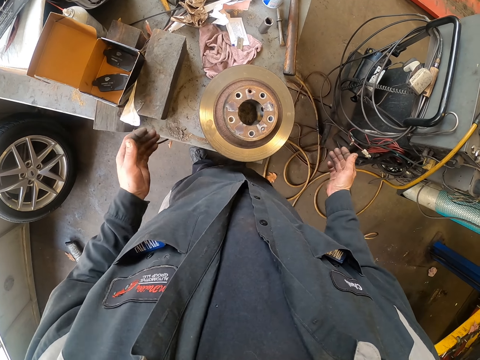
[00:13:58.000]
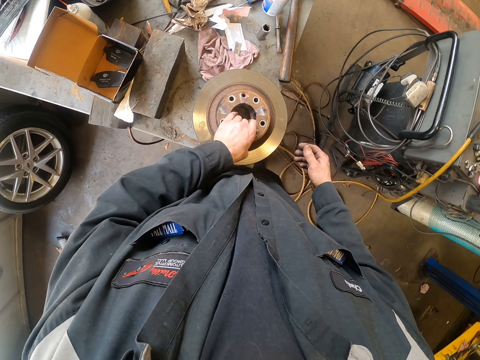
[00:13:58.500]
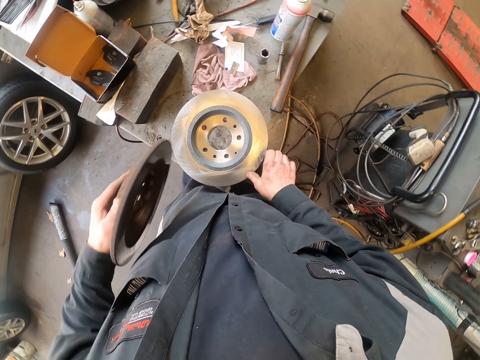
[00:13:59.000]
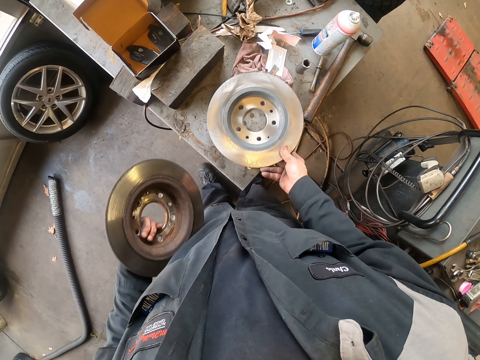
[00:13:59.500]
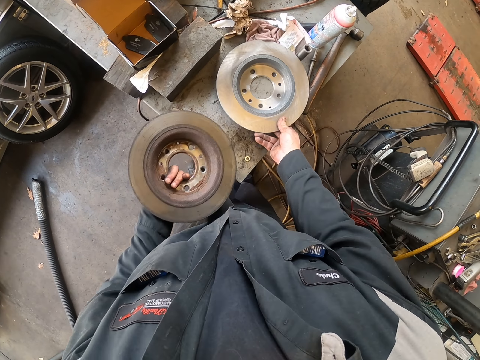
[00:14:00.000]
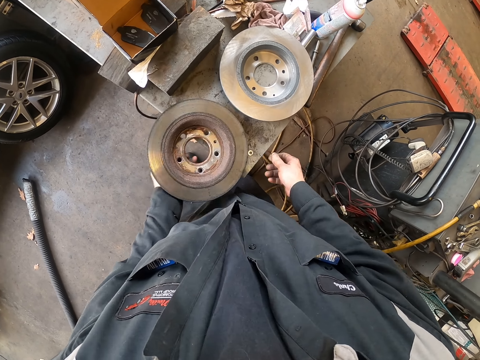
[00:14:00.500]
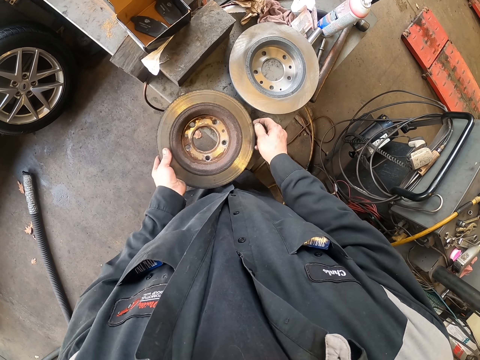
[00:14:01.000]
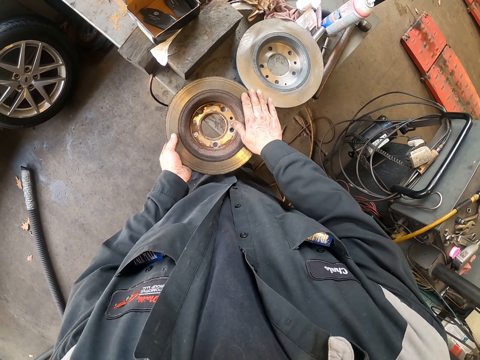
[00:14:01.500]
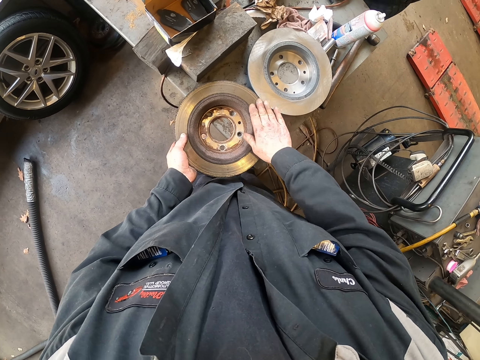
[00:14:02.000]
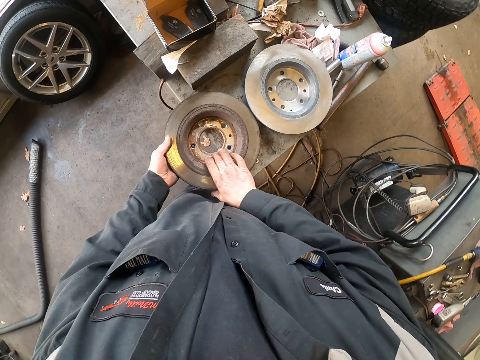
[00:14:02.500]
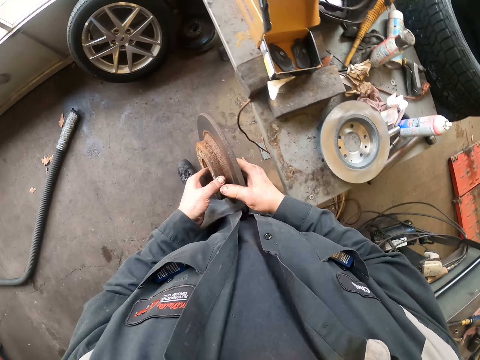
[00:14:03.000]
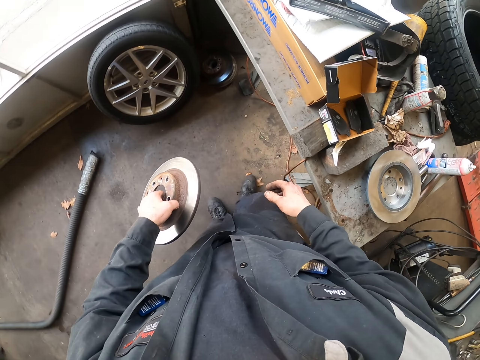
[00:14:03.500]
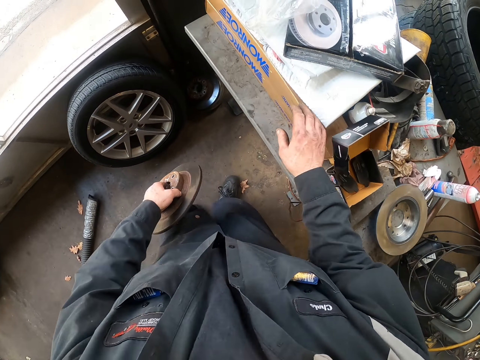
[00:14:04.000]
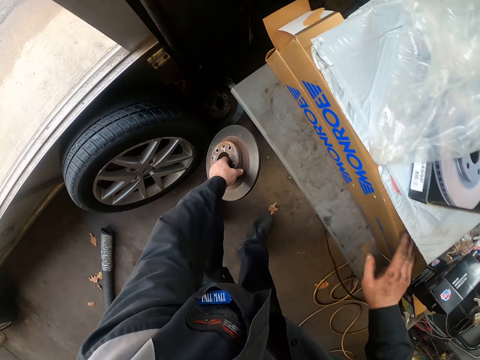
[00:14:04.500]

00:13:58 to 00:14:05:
The camera wearer picks up the brake disc. They move the brake disc on the table. They put the brake disc on the table. They touch the brake disc on the table. They pick up the brake disc on the table. They walk around. They place a hand on the carton.

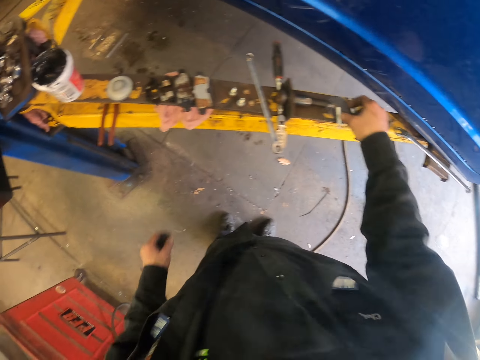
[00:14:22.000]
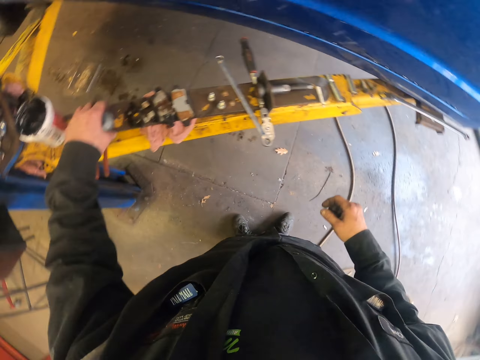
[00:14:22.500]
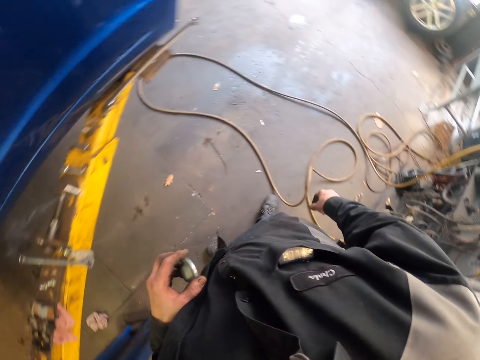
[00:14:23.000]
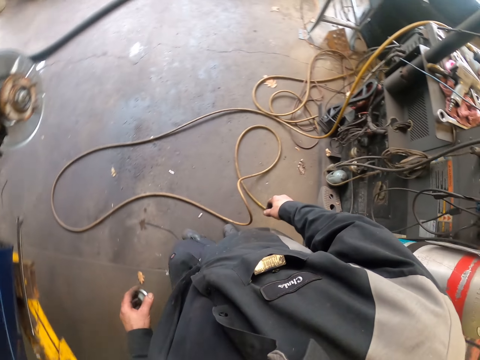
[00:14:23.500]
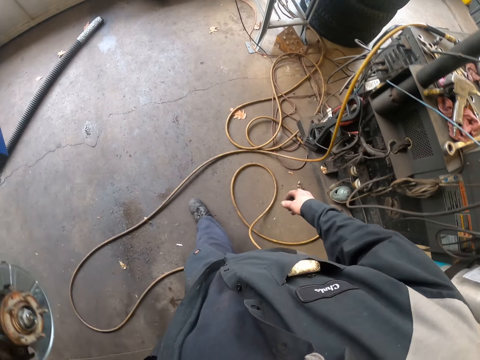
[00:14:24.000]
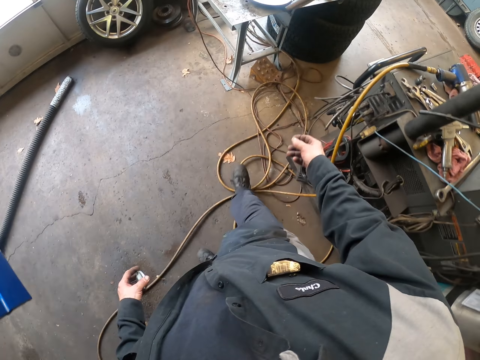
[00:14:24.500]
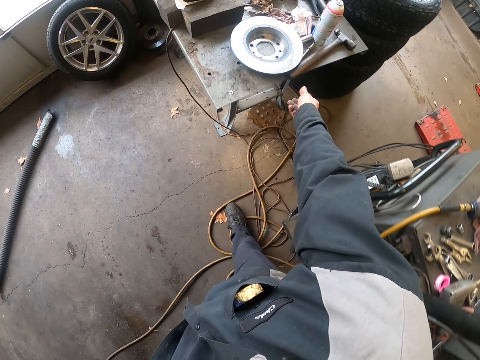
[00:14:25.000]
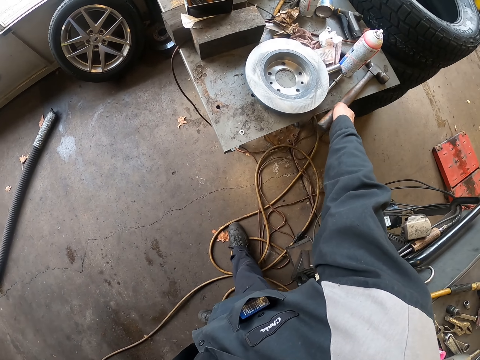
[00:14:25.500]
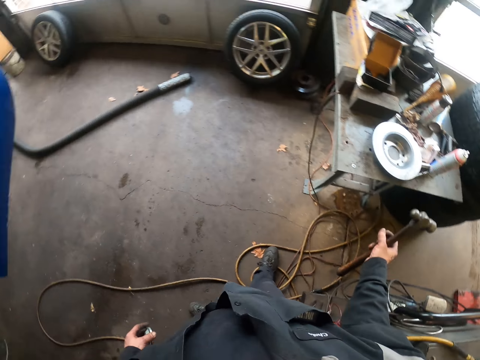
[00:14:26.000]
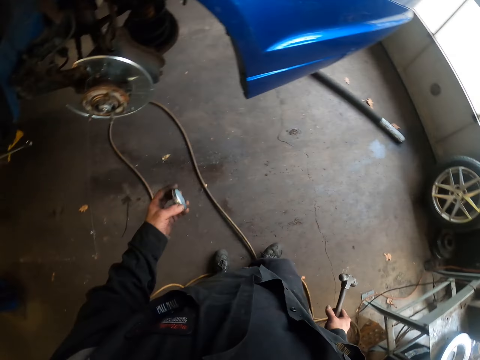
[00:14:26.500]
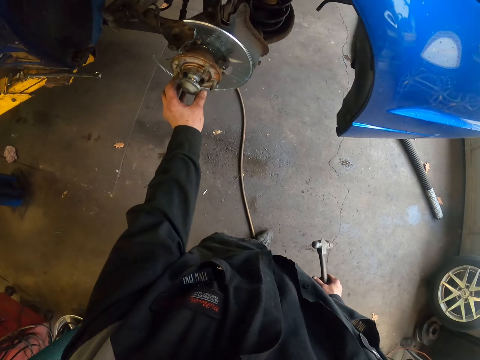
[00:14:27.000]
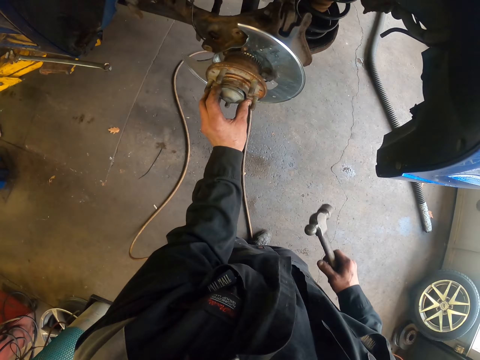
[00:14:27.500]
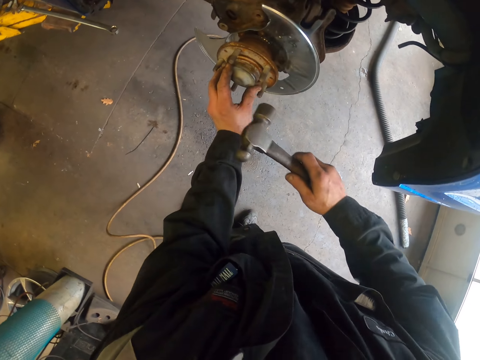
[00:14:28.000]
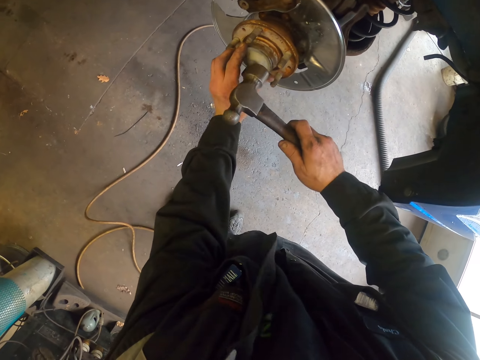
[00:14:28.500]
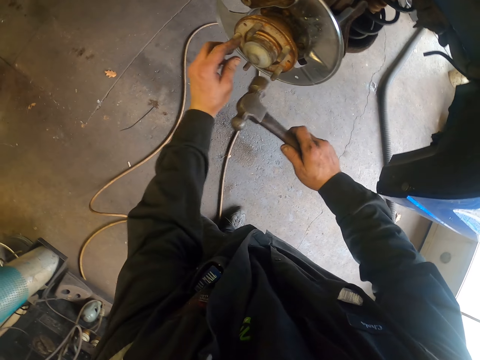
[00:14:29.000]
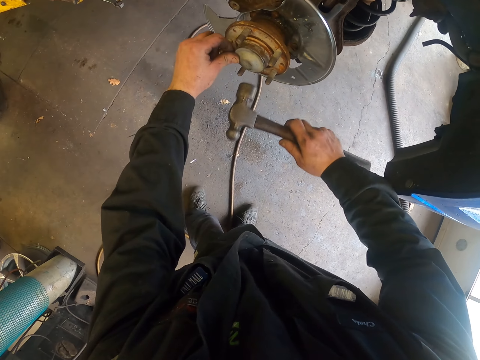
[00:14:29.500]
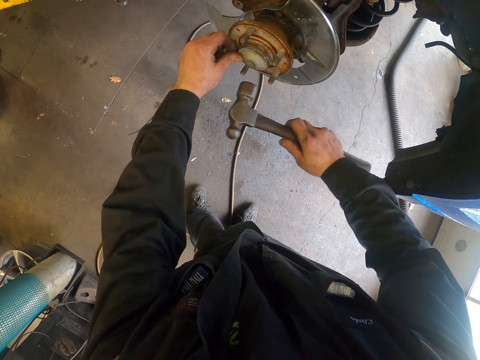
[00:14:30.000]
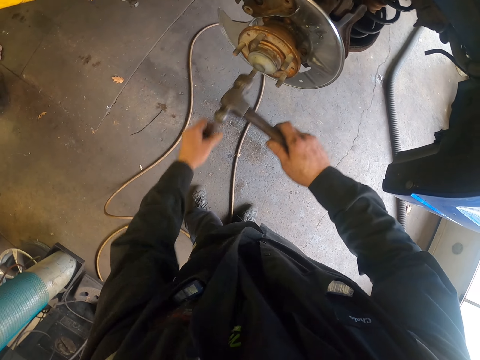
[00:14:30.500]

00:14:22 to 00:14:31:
The camera wearer places the cigarette on the steel. They pick up the bearing cap on the steel. They walk around. They pick up a hammer on the table. They walk around. They fit the bearing cap on the bearing hub. They hammer the cap with the hammer.

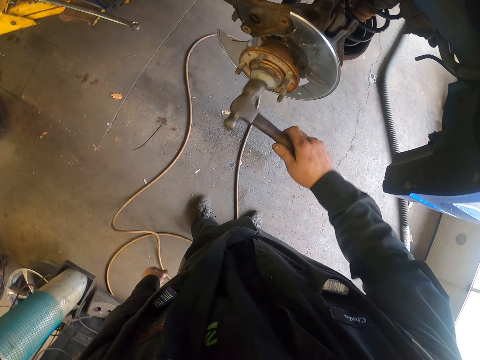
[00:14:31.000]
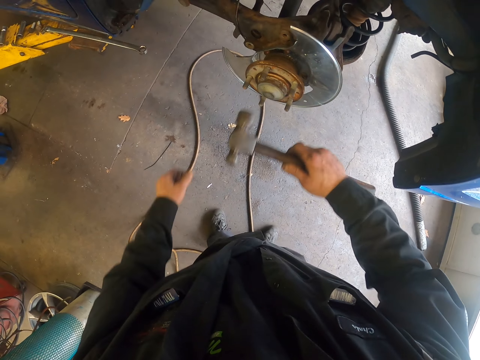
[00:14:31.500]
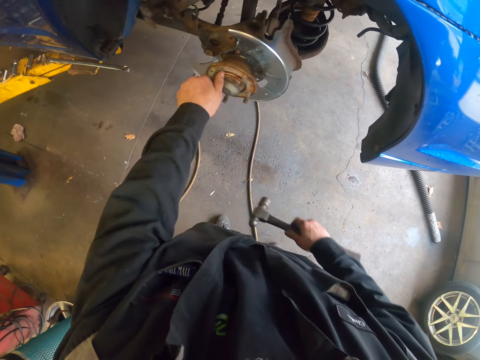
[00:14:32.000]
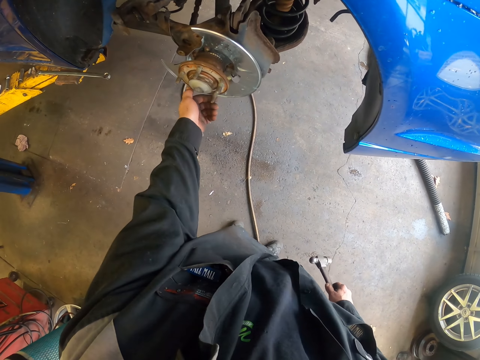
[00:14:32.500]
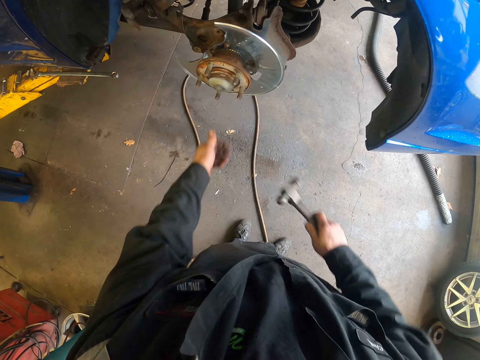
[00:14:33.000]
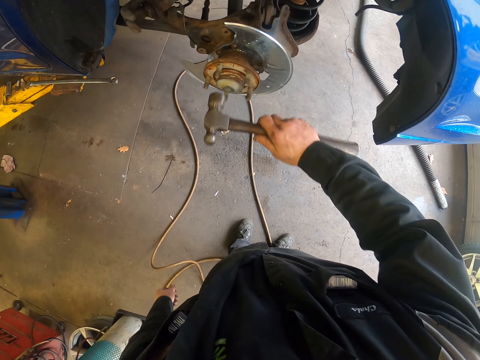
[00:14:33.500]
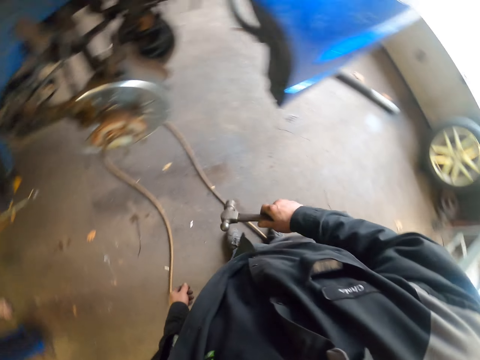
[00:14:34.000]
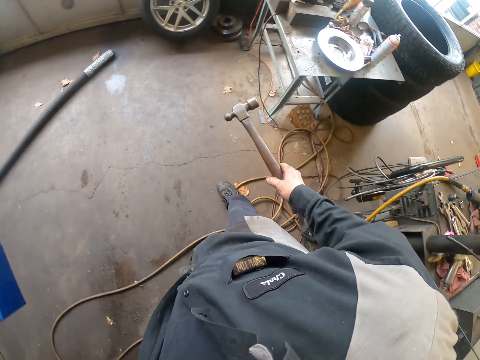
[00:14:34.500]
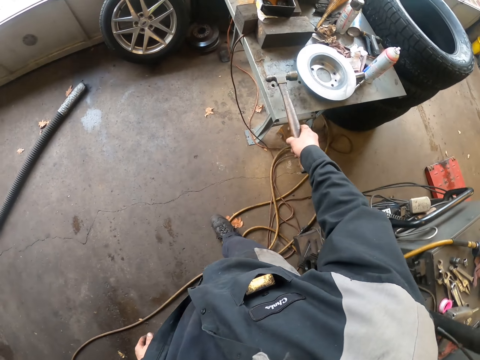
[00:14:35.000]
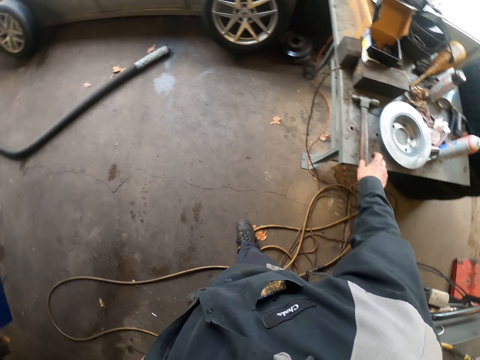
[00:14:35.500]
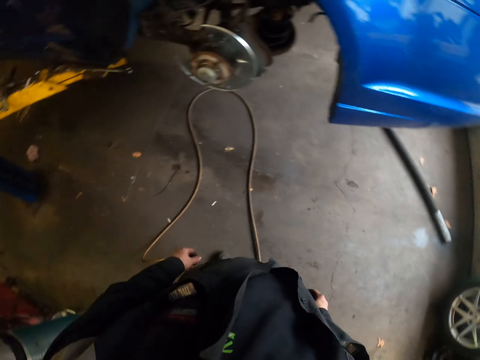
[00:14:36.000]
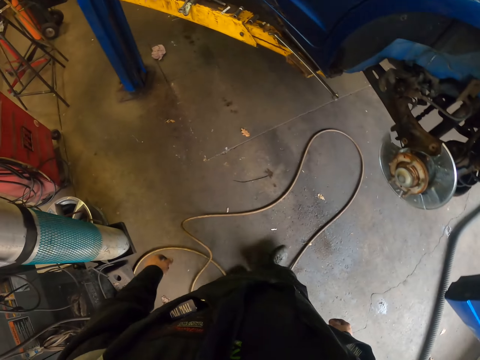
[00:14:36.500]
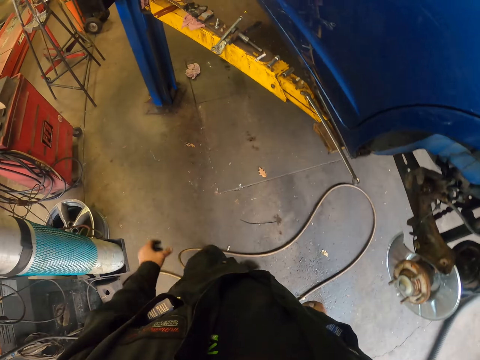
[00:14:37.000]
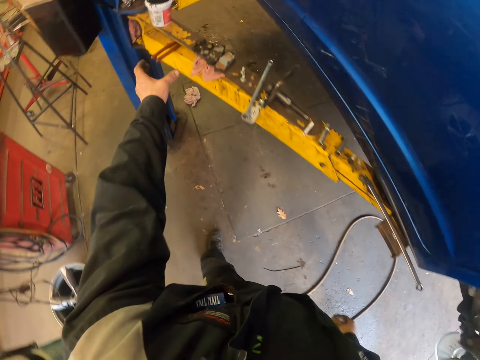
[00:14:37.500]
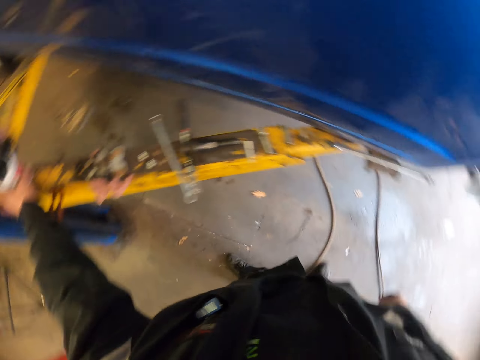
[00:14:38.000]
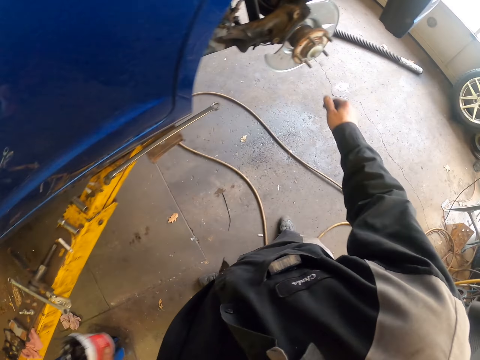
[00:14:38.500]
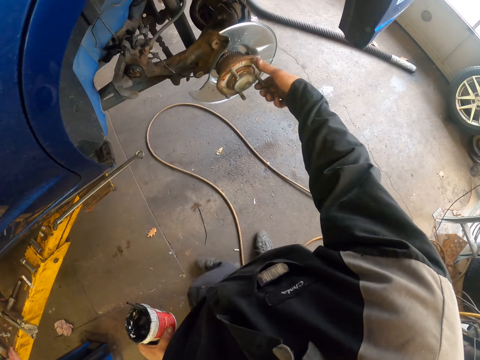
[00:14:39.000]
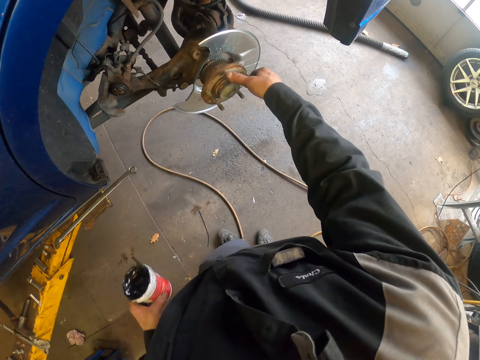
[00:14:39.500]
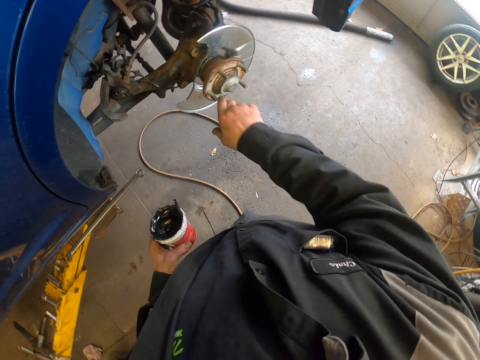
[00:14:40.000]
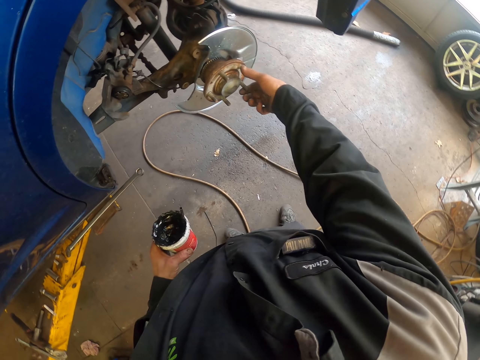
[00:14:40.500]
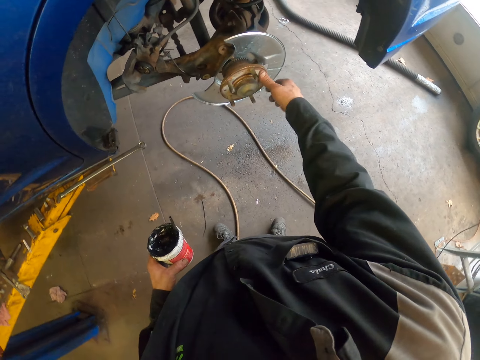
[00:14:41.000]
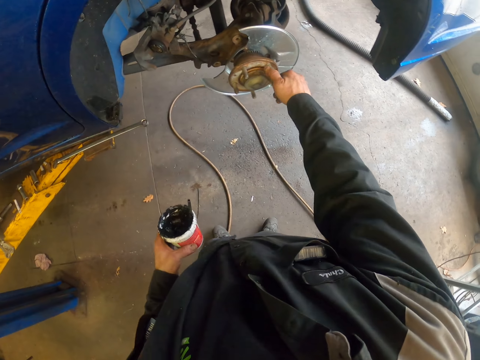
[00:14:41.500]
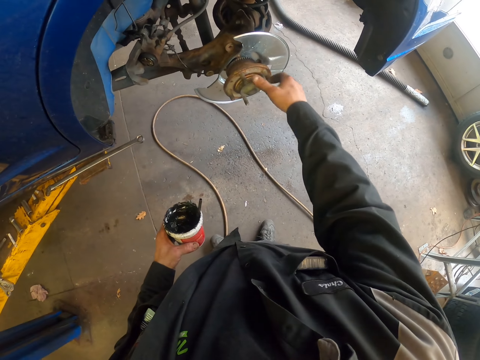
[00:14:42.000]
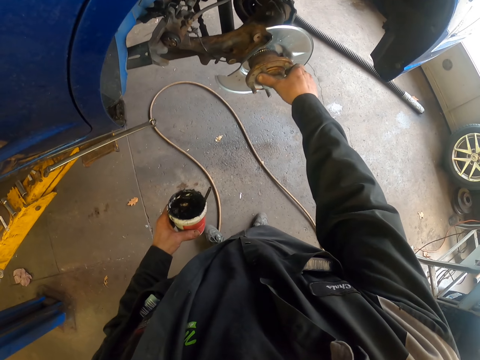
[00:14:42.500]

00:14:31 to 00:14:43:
The camera wearer rotates the bearing hub. They hit something with the hammer. They turn around. They put the hammer on the table. They turn around. They walk around. They pick up a container on the metal structure. They rotate the bearing hub.
